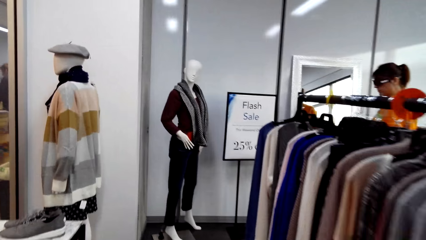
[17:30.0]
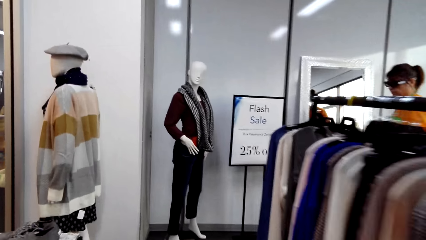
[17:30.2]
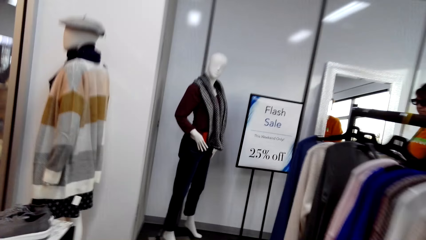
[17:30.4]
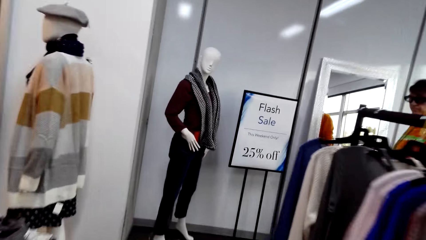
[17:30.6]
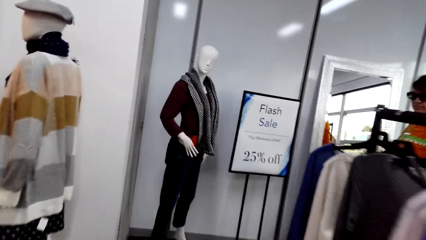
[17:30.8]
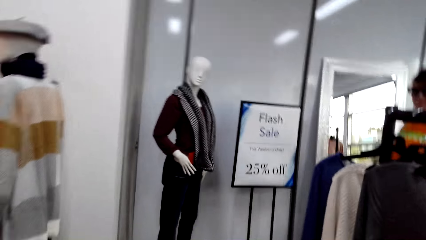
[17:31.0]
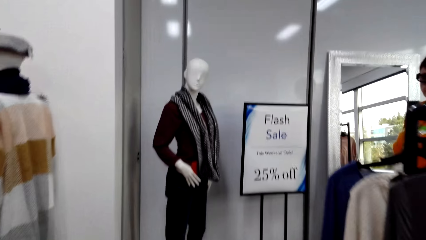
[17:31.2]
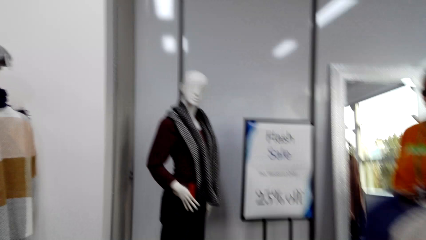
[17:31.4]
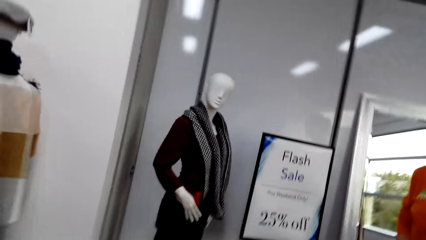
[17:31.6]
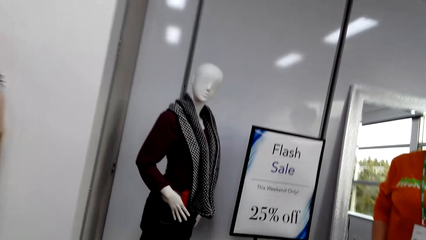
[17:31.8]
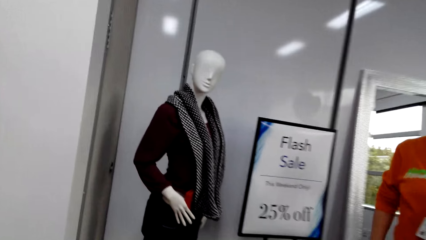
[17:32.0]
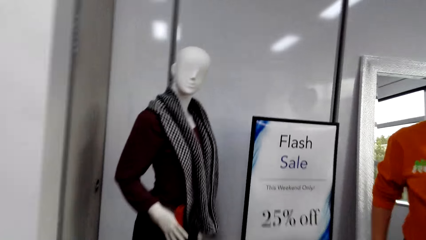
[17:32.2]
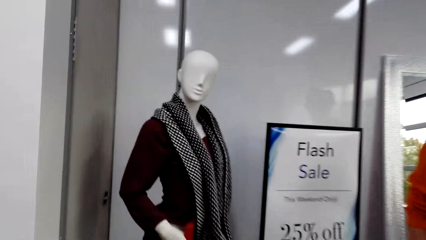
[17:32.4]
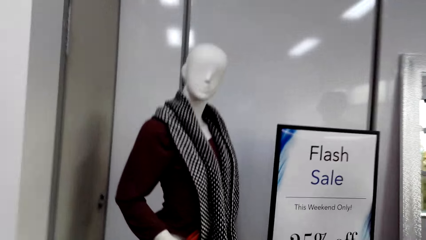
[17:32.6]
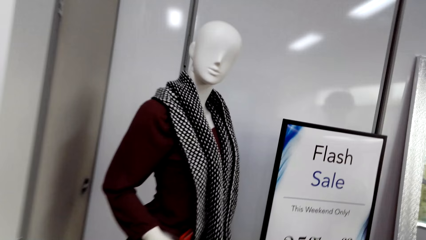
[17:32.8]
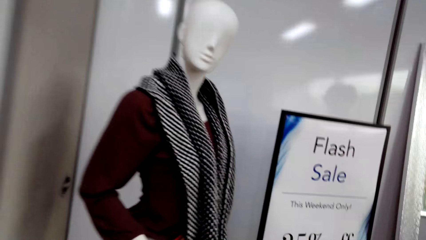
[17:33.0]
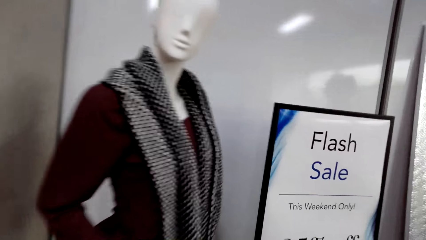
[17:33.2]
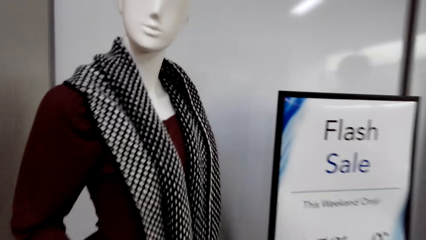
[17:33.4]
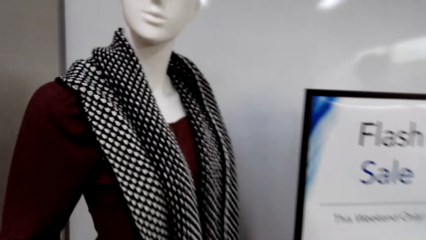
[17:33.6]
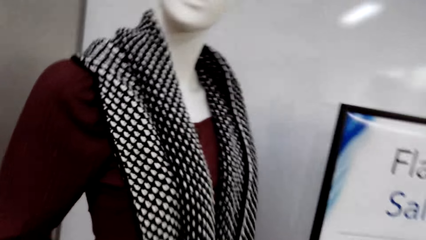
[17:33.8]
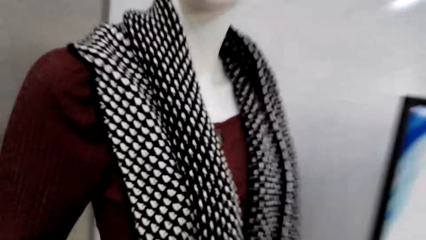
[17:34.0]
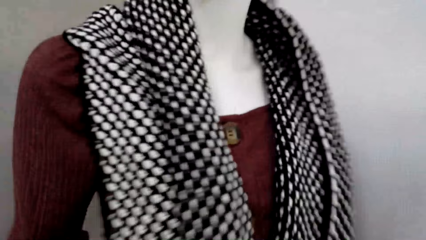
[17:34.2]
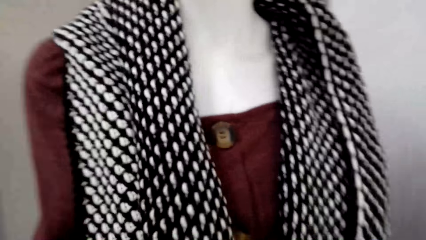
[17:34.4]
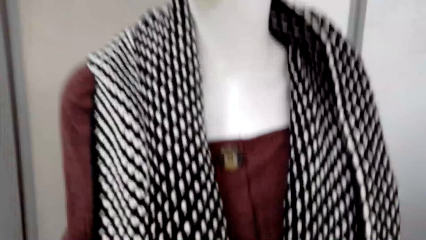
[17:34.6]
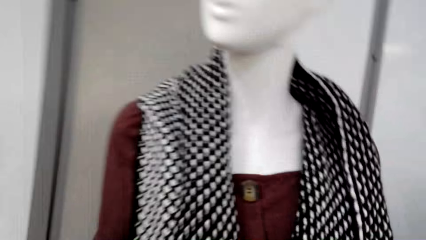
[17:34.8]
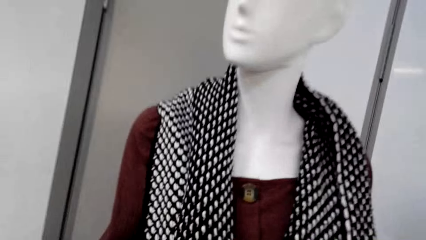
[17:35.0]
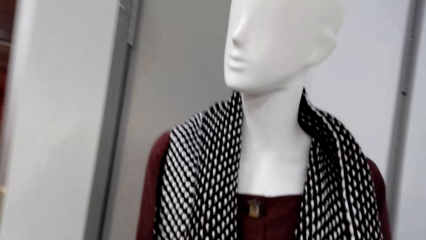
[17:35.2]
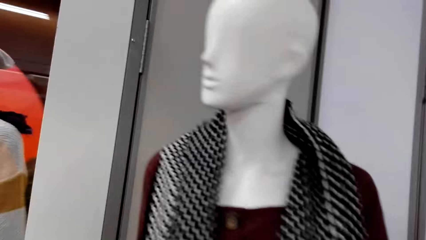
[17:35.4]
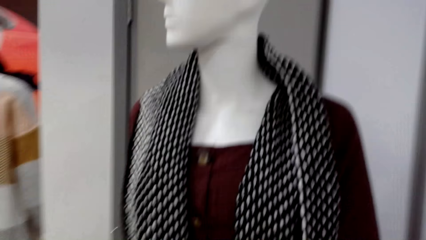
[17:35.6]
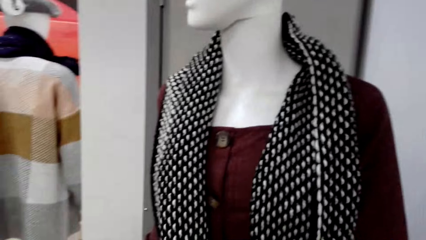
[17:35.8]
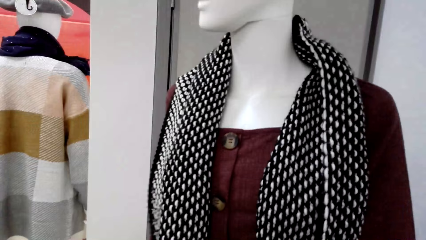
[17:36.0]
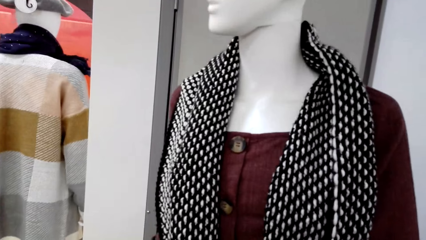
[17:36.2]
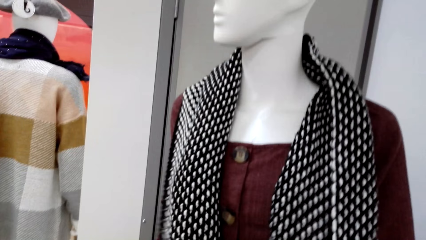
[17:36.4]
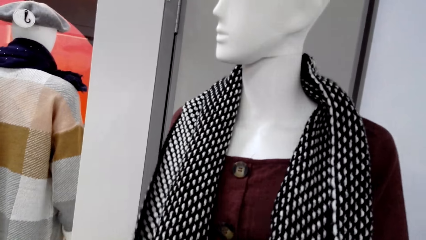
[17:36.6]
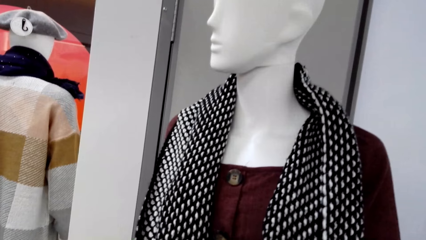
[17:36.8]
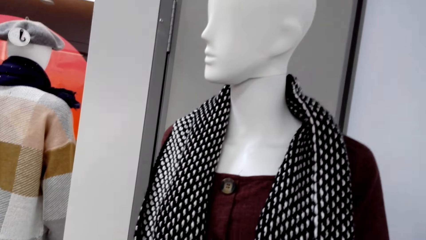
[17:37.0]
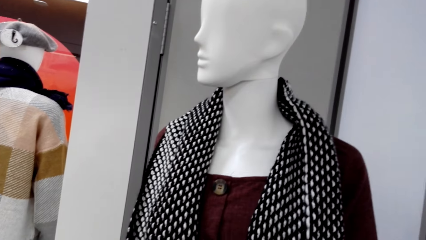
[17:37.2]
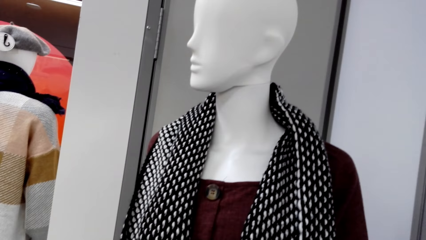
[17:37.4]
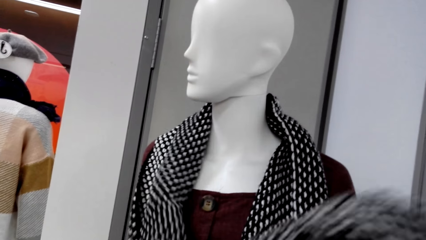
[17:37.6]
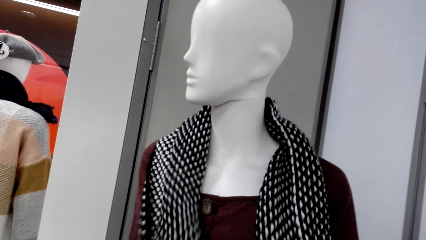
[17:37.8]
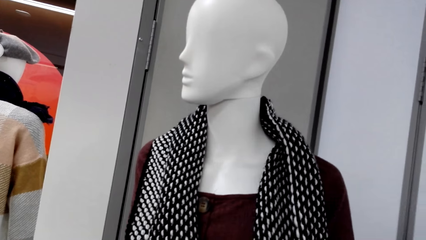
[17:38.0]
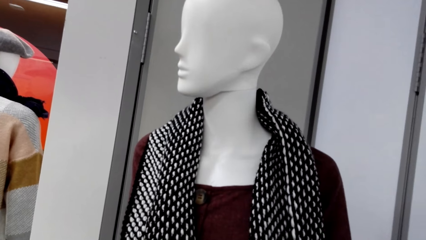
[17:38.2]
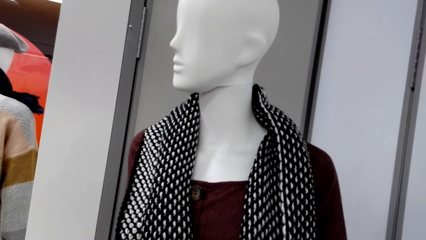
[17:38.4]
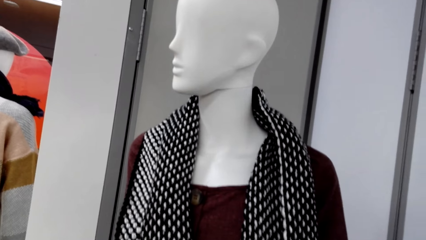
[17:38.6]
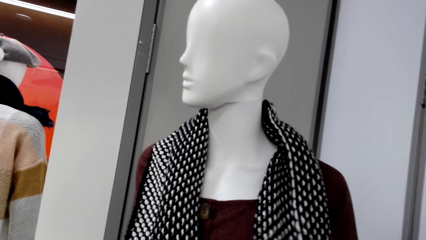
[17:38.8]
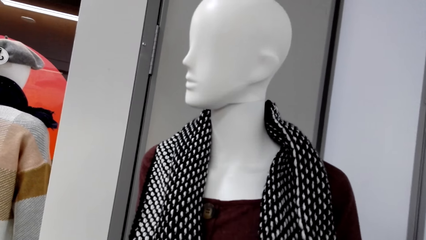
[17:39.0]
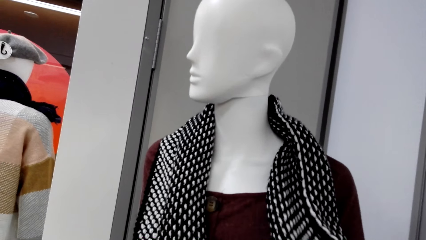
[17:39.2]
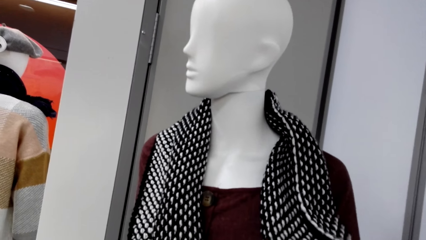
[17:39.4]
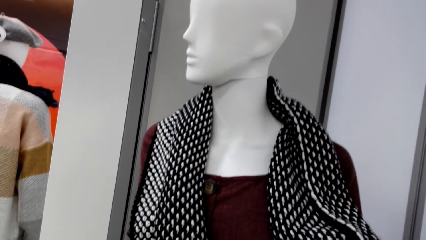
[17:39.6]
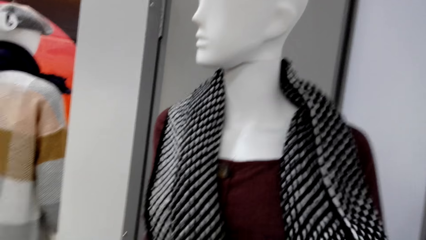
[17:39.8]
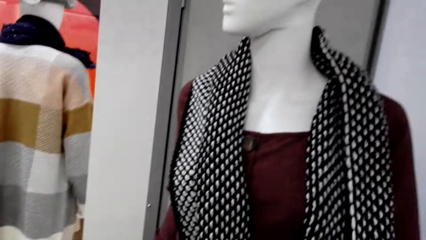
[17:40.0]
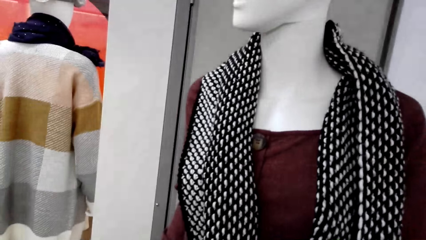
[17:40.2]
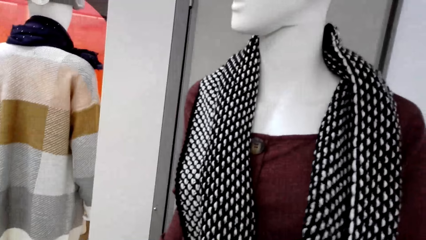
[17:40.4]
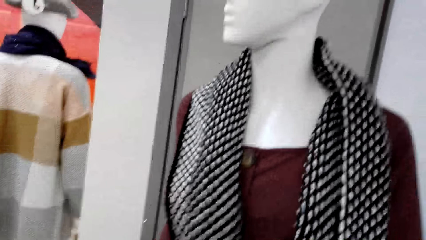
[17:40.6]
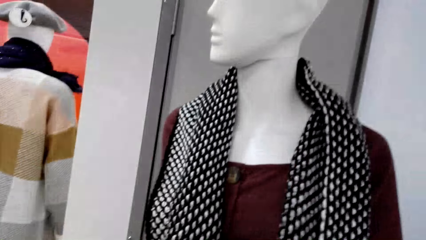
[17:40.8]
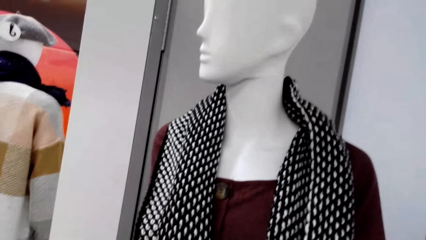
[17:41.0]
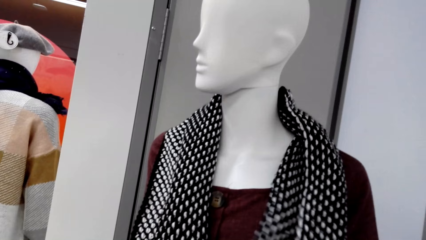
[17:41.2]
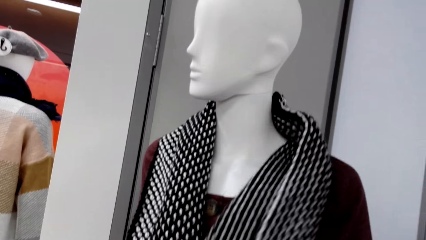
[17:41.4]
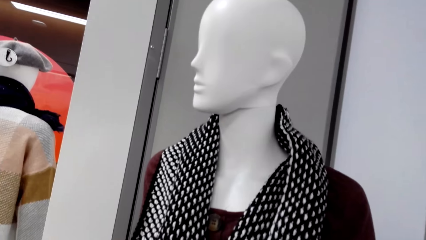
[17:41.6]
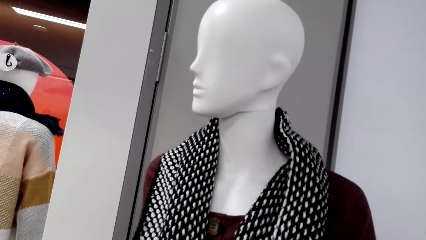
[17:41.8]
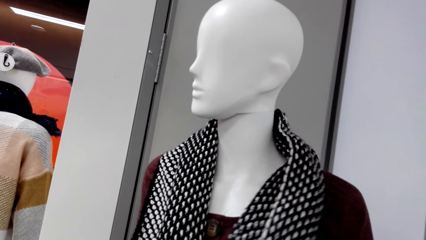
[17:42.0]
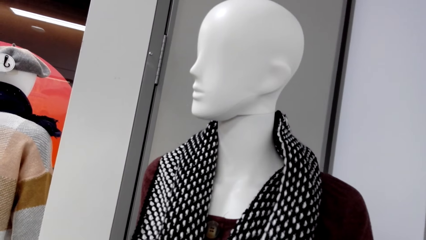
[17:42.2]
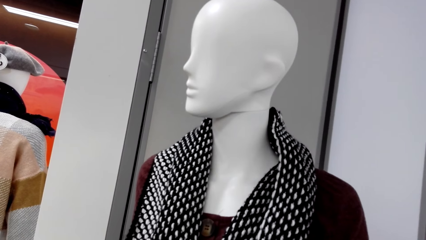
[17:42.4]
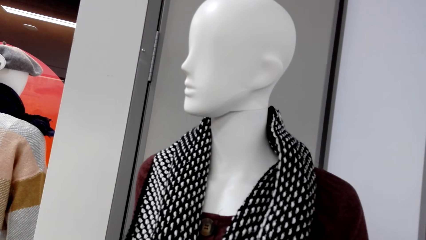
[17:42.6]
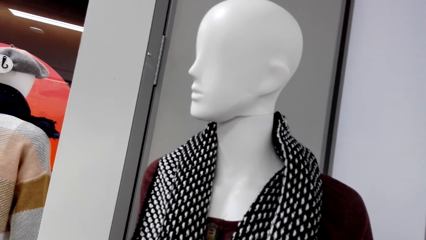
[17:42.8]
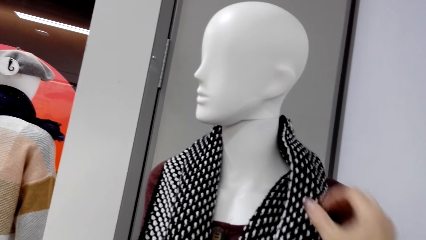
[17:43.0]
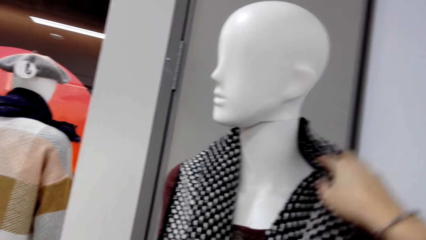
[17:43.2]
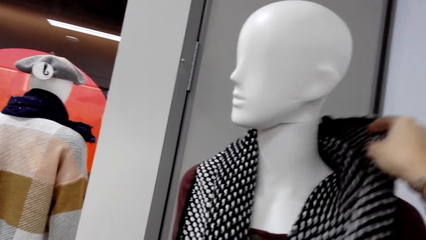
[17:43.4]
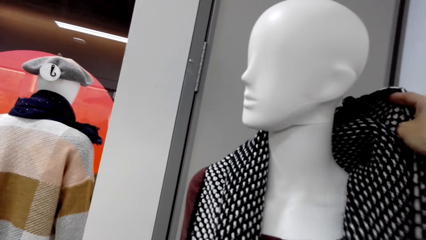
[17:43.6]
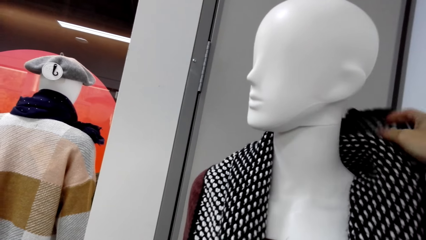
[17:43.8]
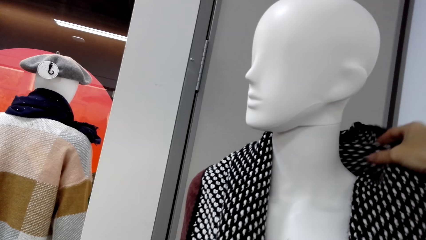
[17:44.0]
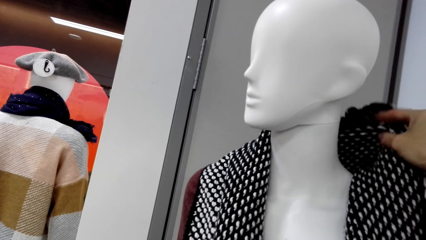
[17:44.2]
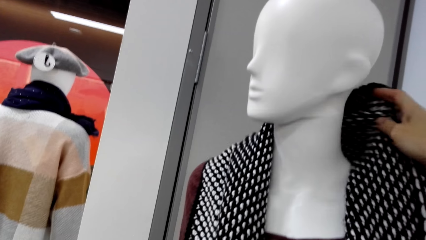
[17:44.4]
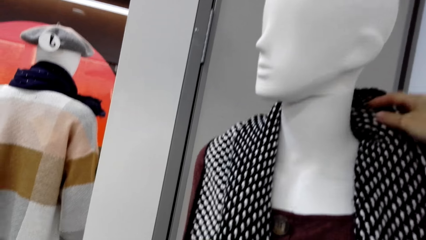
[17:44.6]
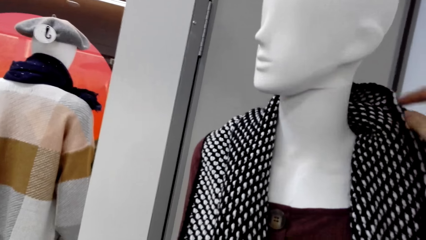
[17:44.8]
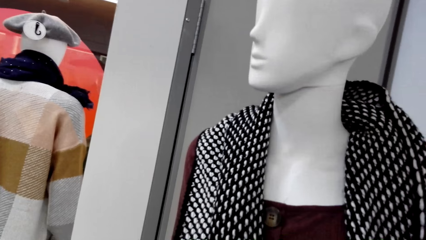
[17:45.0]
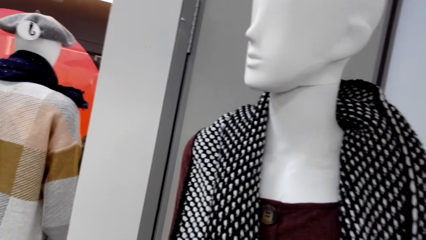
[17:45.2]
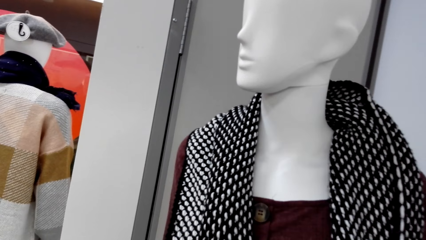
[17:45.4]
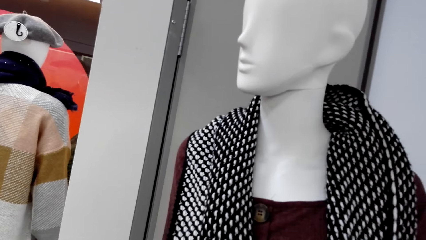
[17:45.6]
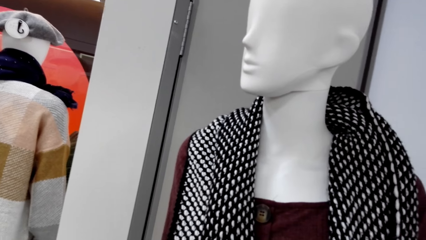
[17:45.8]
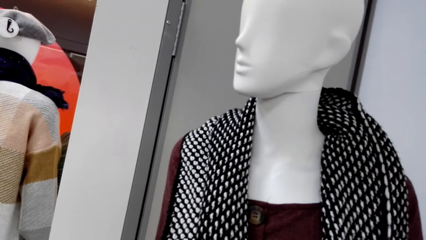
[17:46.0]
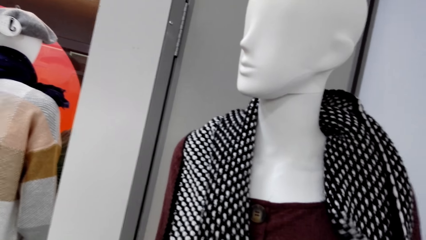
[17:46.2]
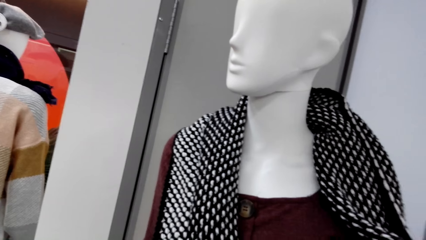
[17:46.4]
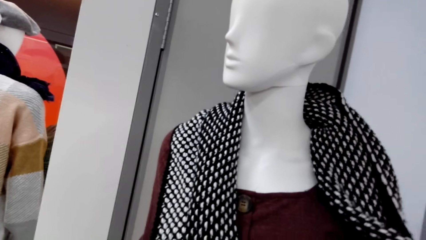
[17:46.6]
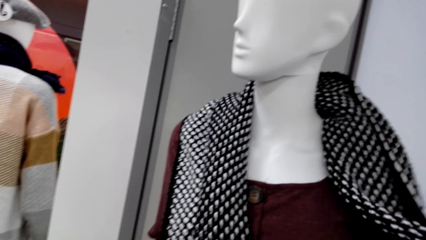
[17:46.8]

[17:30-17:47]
The camera wearer walks in the clothes store. They adjust a scarf on a mannequin. They touch the scarf on the mannequin. A woman speaks to the camera wearer.
